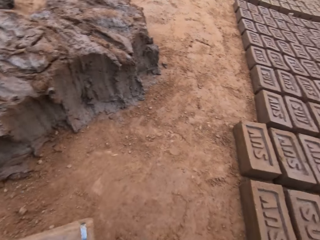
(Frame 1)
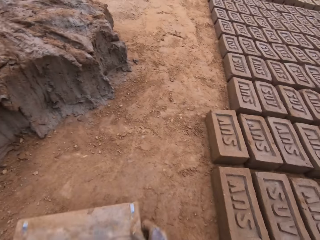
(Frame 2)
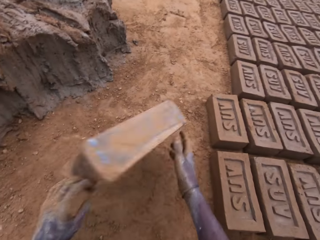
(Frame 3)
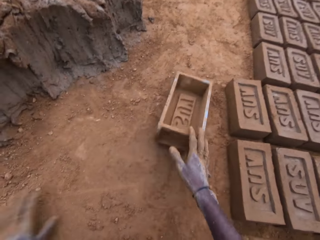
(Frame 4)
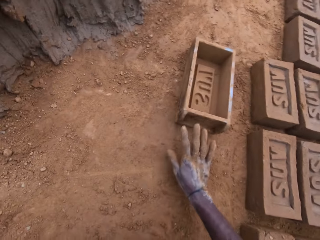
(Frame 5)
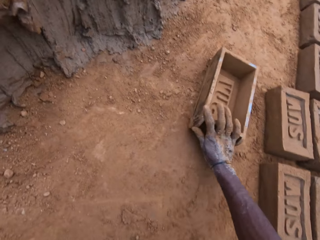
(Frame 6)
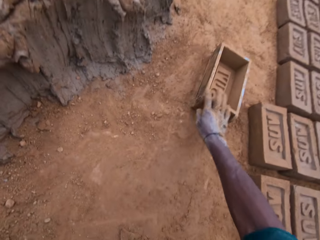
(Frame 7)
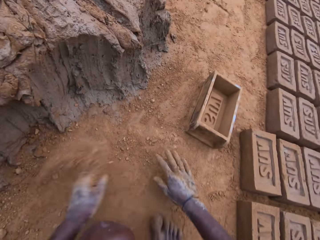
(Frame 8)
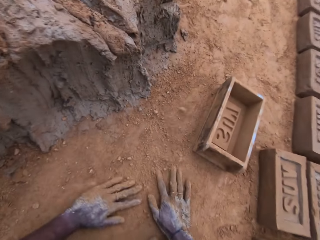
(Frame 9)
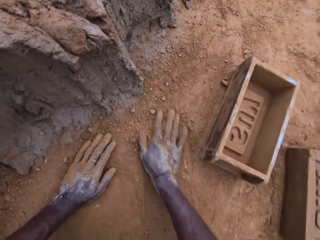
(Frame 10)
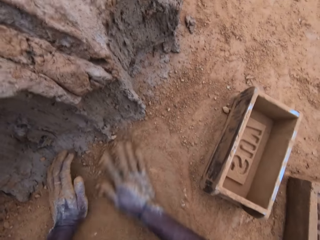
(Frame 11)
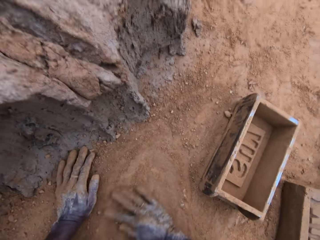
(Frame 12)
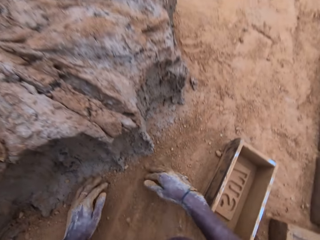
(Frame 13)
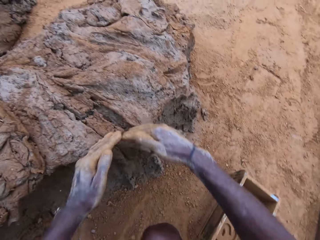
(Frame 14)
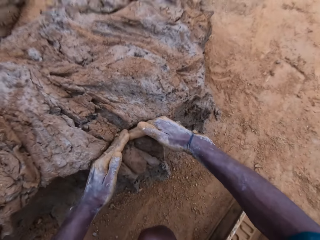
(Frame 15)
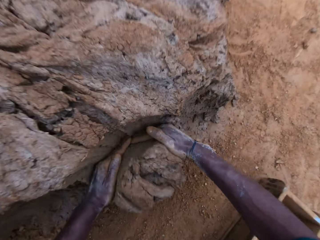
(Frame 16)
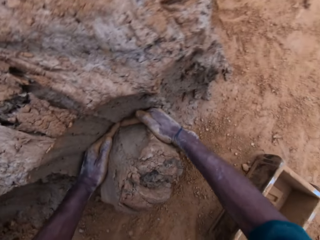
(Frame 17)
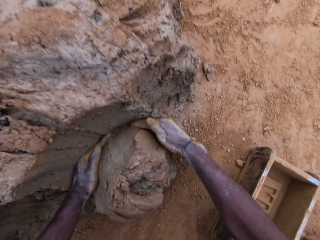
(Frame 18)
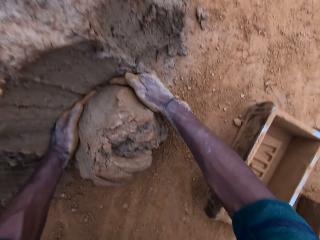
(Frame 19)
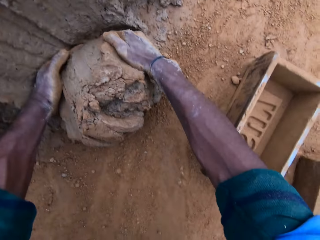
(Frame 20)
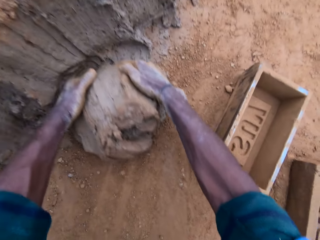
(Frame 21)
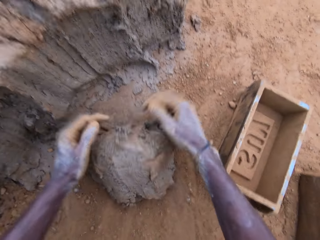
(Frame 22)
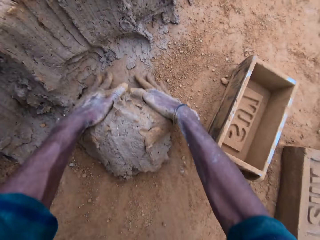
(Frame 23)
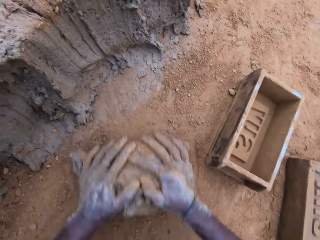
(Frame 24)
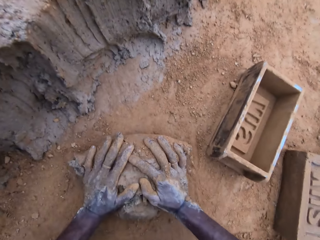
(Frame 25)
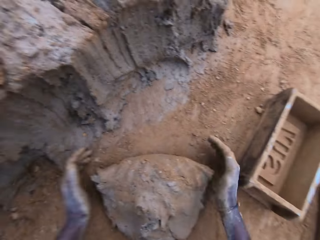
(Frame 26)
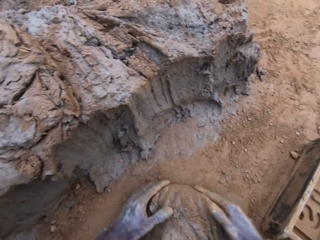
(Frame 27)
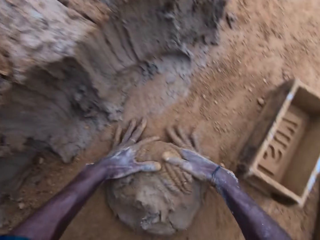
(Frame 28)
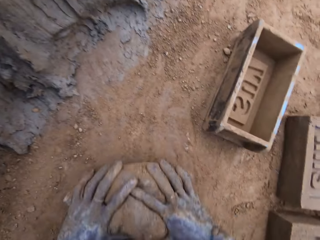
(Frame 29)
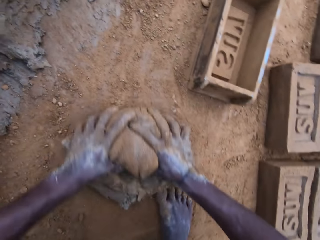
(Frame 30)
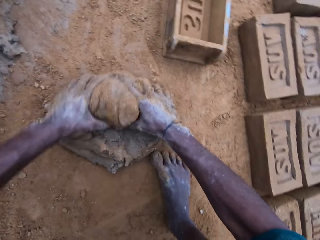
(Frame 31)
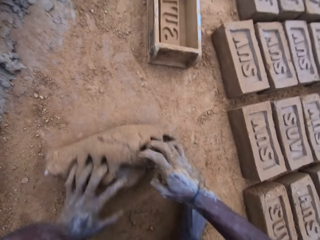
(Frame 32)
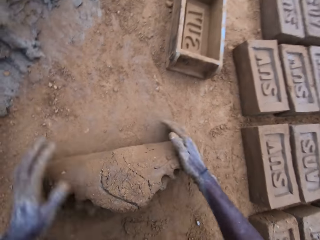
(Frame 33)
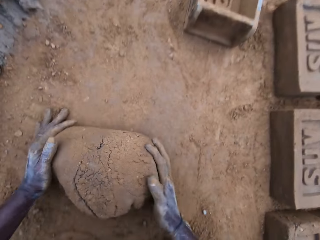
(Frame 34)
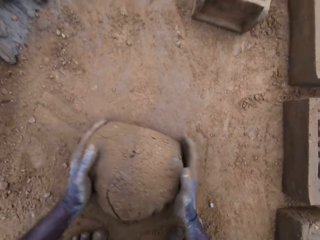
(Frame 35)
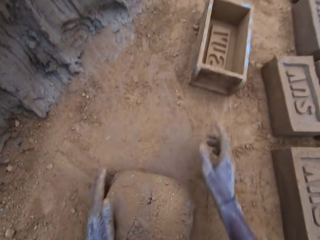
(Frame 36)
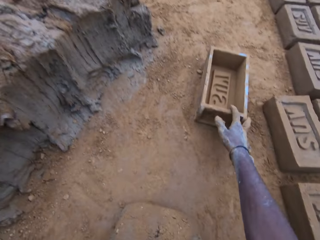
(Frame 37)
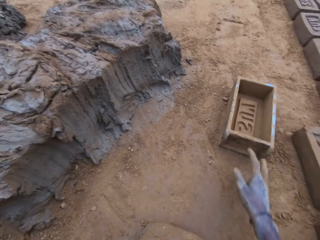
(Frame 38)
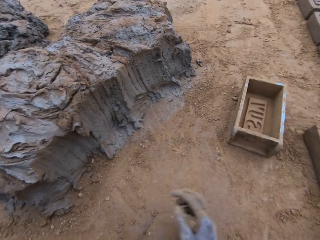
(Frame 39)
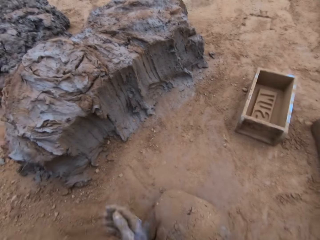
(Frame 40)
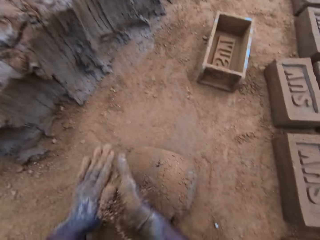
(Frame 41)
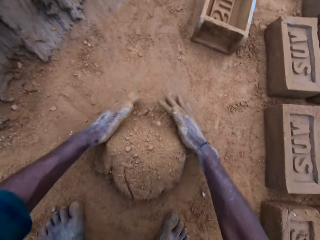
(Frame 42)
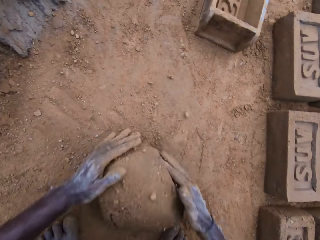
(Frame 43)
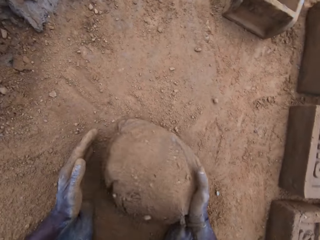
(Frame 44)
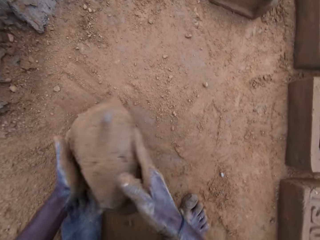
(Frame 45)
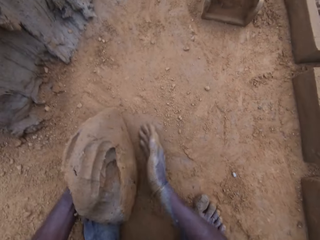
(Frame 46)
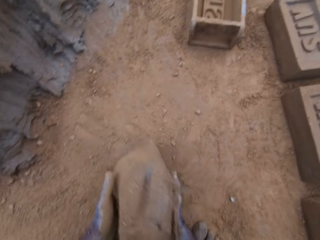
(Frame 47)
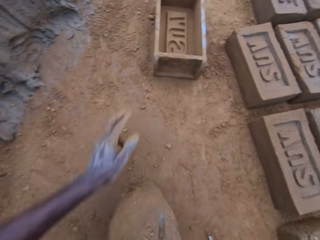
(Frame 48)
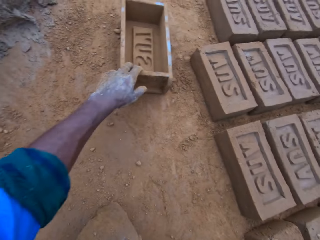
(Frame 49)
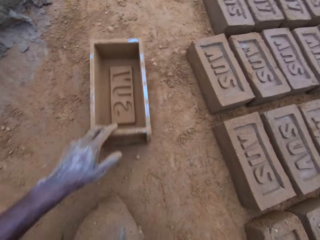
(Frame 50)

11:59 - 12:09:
The camera wearer pours the sand in the mold onto the ground. He drops the mold near the mud or mortar. He throws the mold to the ground. He pushes the mold on the ground. He spreads soil on the ground. He rubs his hands on the ground. He scoops the mortar with his hands. He rolls the mud on the ground. He mixes the mortar on the ground. He stretches his hand to the mold. He stretches his hand back. He sprinkles soil on the mud on the ground. He lifts the mud.

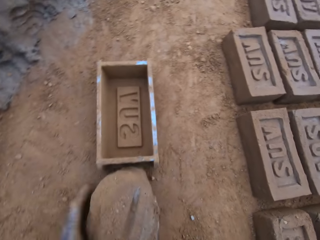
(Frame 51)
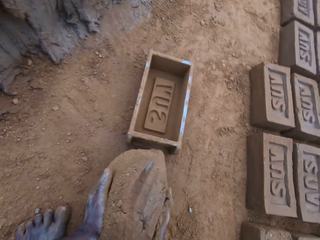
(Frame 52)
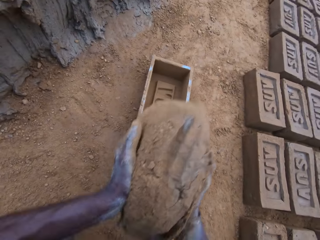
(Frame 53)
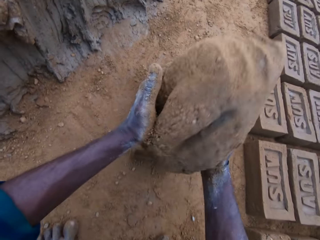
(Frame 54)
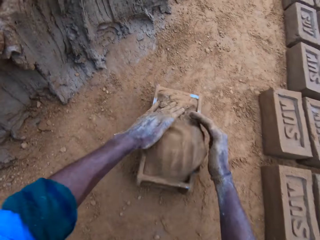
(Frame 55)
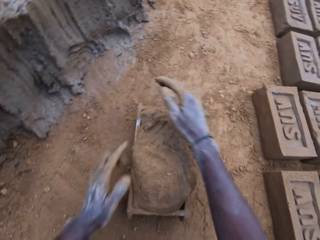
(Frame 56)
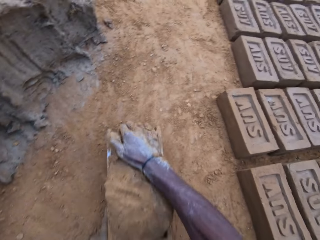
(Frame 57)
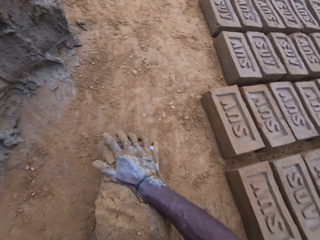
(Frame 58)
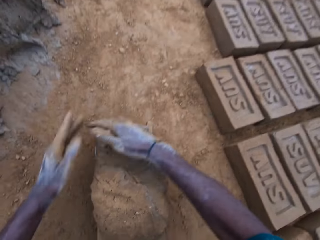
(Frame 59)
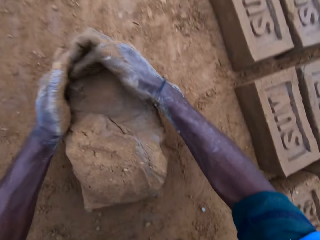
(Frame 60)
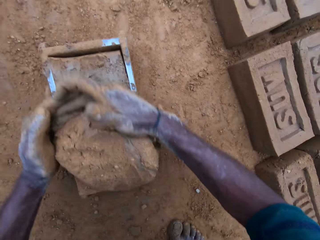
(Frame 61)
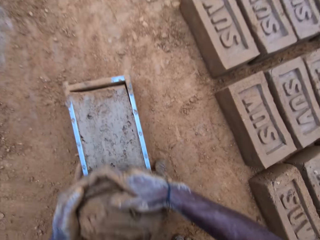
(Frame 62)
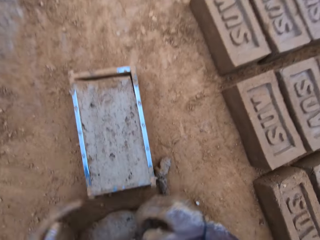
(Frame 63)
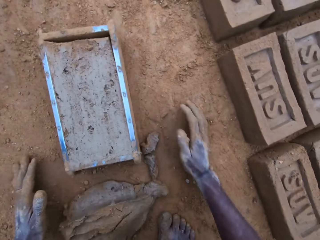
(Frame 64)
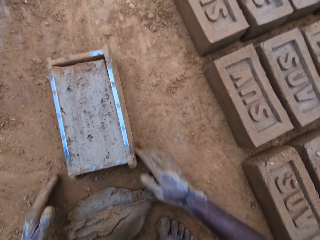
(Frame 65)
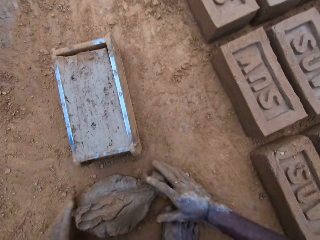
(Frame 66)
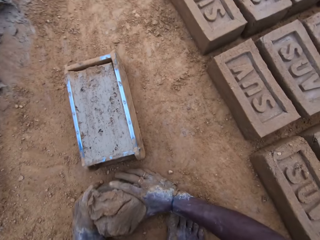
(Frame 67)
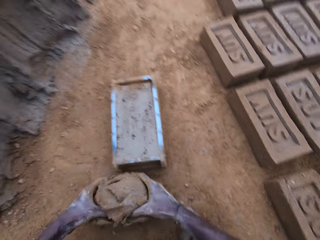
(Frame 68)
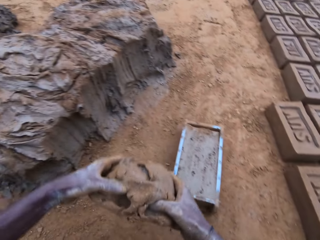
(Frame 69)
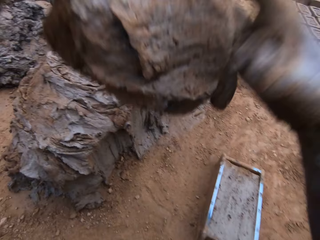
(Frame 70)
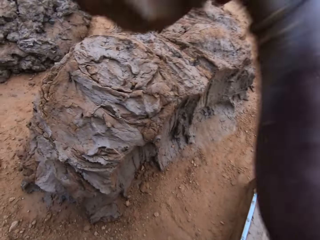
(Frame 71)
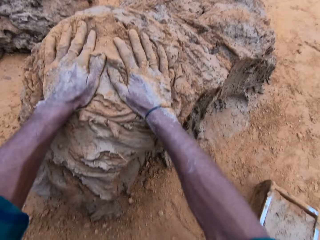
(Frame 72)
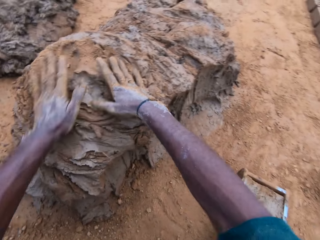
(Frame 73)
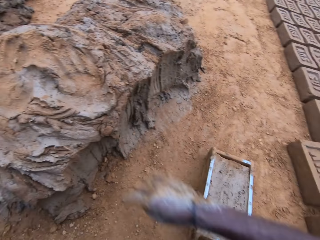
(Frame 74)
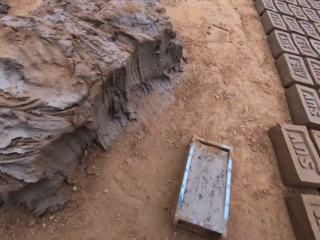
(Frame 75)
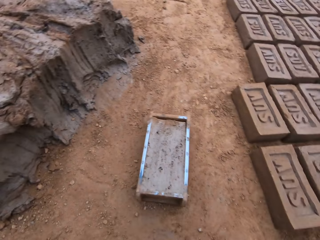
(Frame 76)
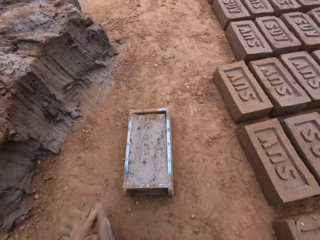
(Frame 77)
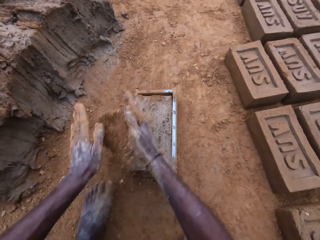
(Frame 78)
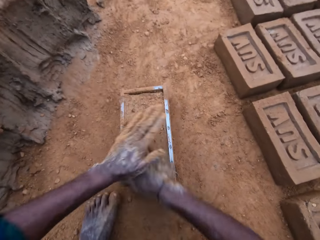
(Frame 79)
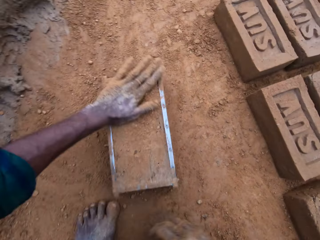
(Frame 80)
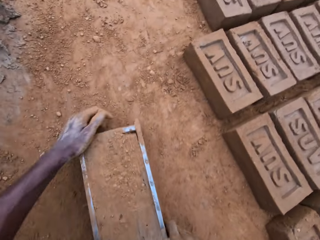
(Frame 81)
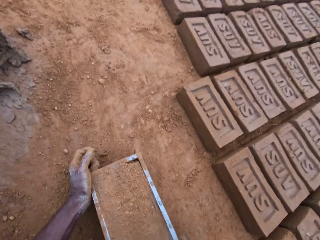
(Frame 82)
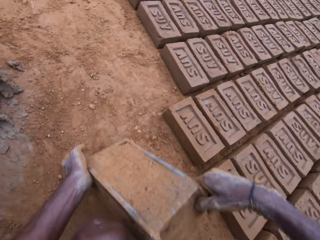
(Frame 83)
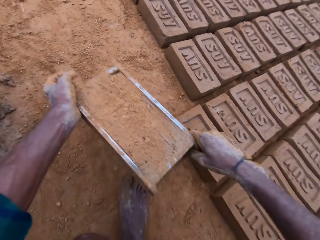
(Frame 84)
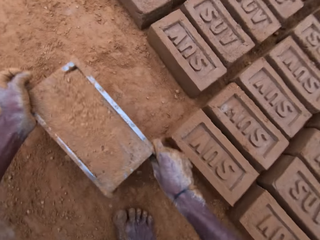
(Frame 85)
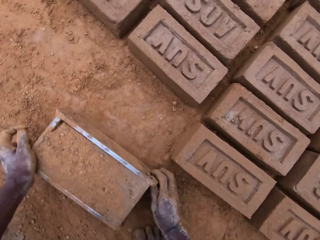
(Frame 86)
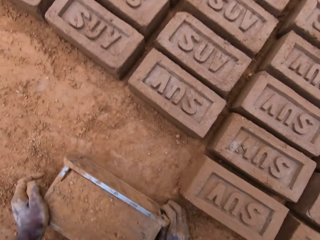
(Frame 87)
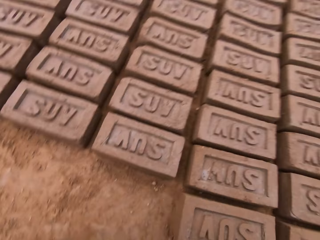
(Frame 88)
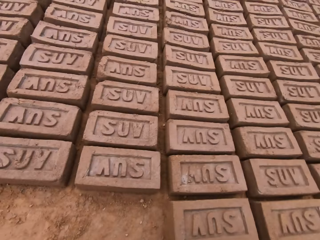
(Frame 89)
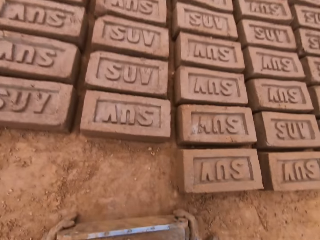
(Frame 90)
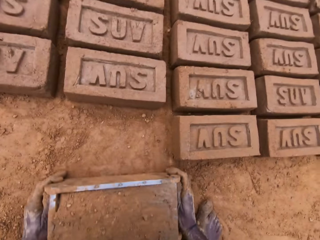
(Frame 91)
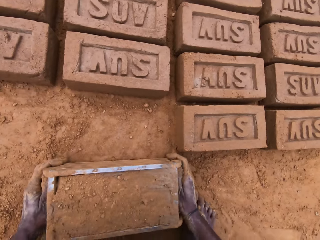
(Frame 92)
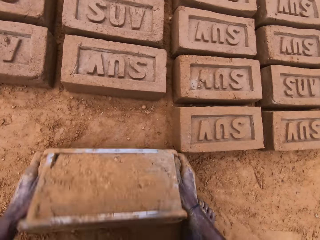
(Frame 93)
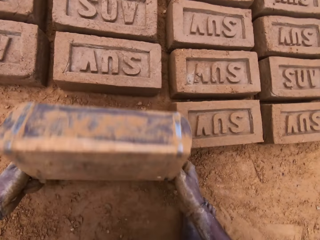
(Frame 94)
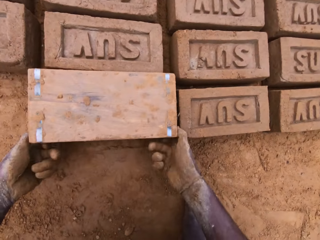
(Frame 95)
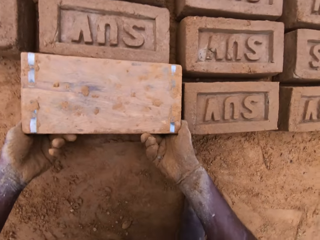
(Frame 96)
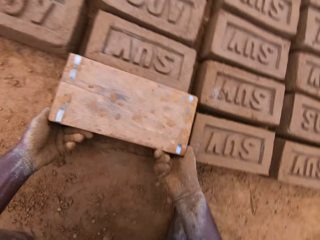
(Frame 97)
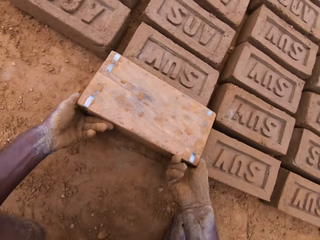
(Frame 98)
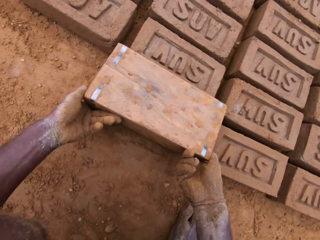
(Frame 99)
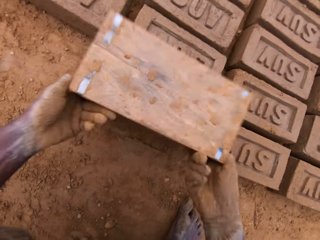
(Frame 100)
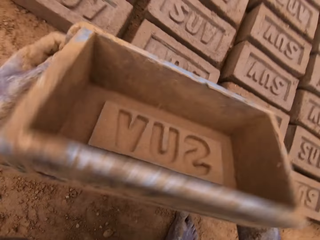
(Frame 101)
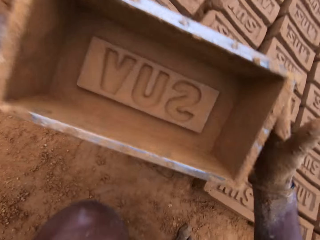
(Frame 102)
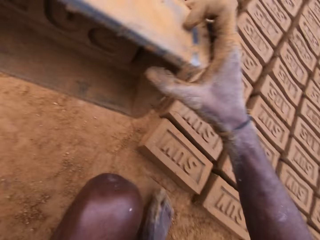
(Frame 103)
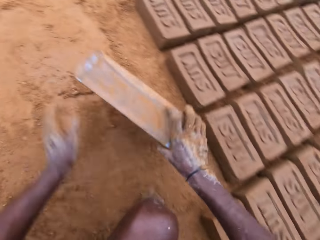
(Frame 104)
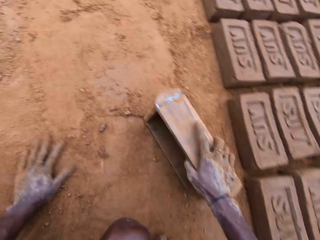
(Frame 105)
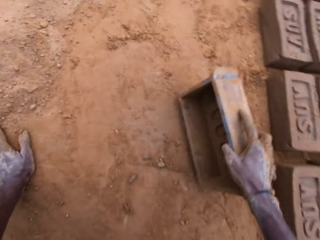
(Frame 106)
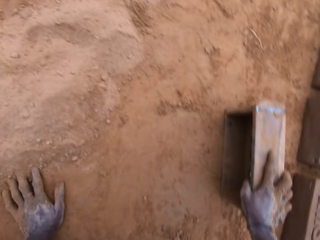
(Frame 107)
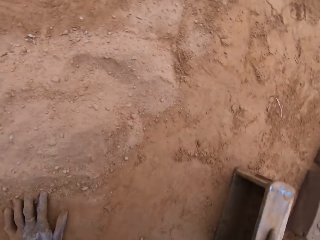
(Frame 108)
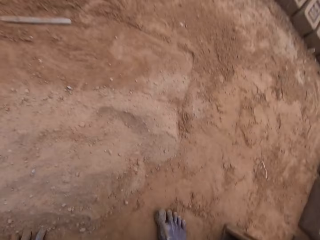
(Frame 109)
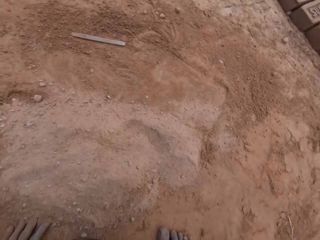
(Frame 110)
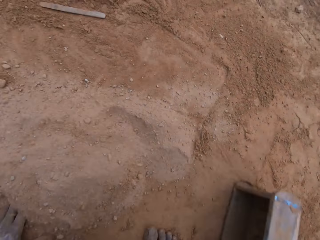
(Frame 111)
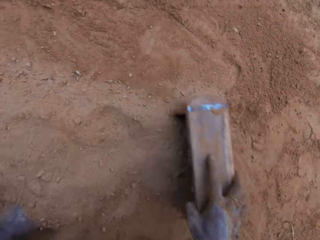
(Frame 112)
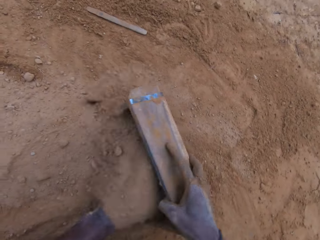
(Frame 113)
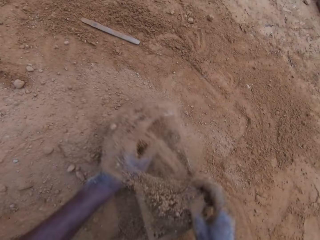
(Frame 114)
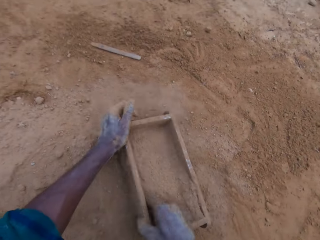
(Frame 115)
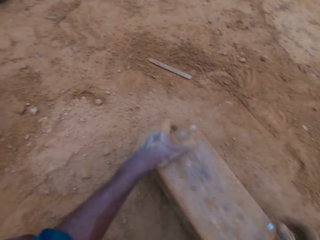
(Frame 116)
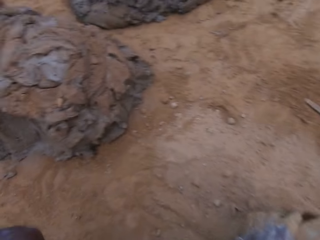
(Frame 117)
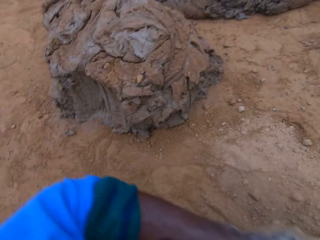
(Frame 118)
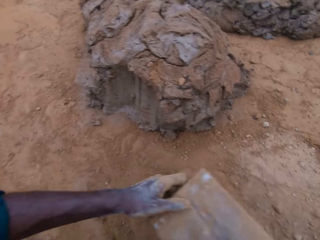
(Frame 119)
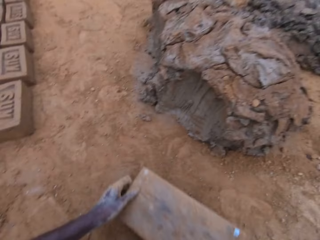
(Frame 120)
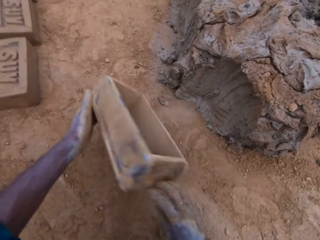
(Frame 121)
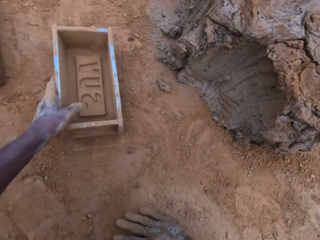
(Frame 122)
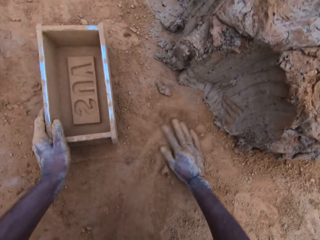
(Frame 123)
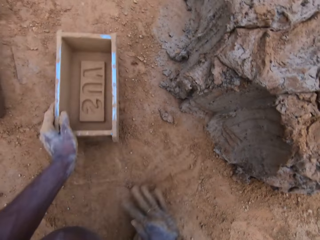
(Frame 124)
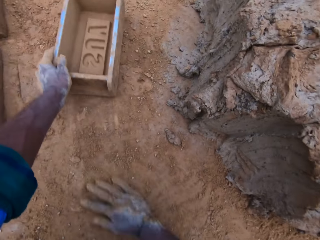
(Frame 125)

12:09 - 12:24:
The camera wearer pulls the mold closer. He carries the mortar or mud from the ground. He puts the mortar in the mold. He compresses the mud in the mold. He cuts the mud from the mold. He levels the mortar in the mold with his hands. He packs the excess mortar. He dumps the excess mortar. He wipes his hands with soil. He sprinkles soil on the mold. He spreads soil in the mold. He rubs sand on the mold. He carries the mold. He drops the mold on the ground. He turns the mold upside down. He removes the mold carefully. He drops the mold on the ground. He wipes his hand on the soil. He wipes the mold with soil. He fills the mold with sand. He pours the sand away. He drops the mold near the mud. He spreads soil on the ground.
